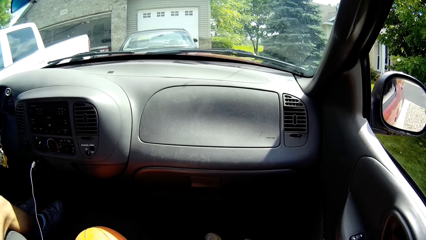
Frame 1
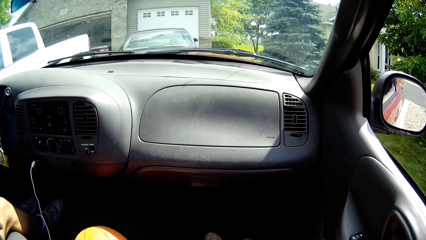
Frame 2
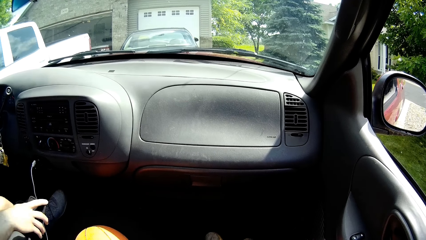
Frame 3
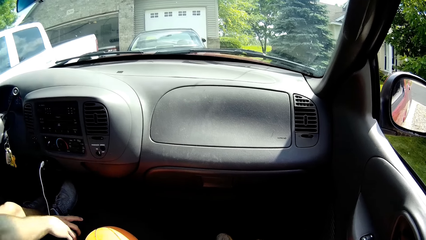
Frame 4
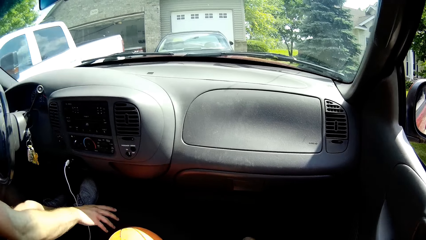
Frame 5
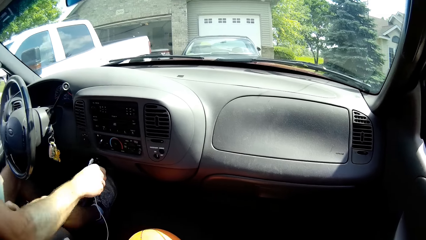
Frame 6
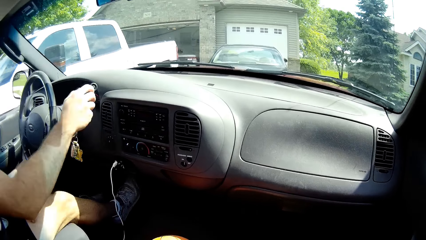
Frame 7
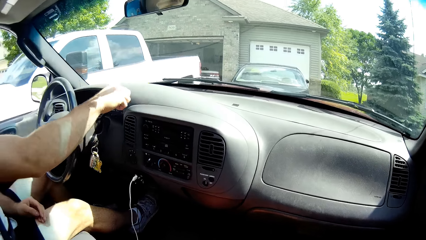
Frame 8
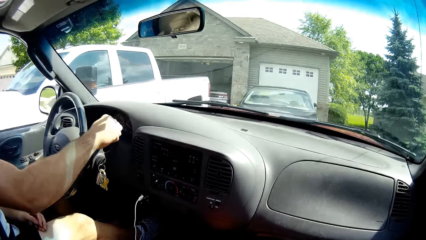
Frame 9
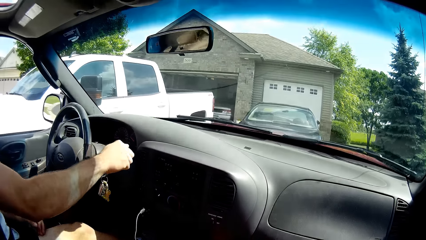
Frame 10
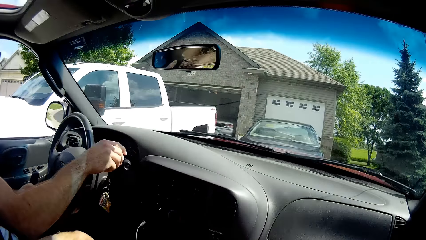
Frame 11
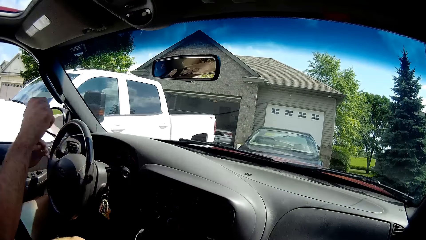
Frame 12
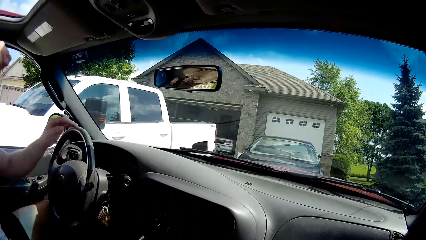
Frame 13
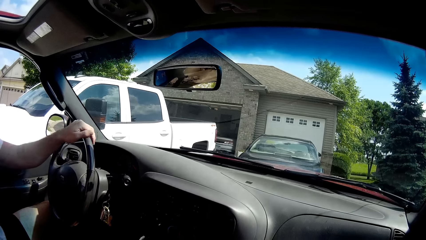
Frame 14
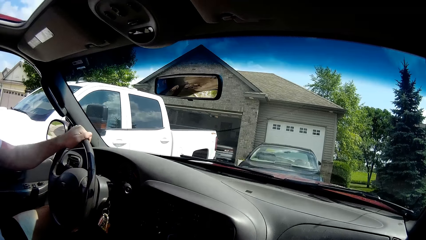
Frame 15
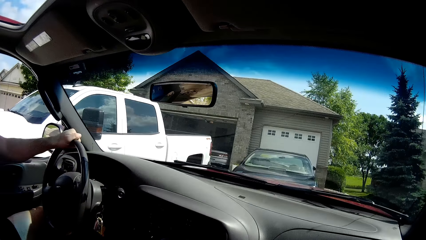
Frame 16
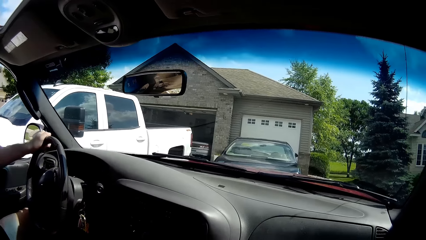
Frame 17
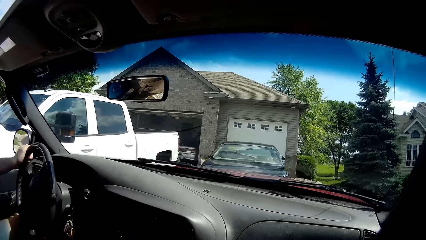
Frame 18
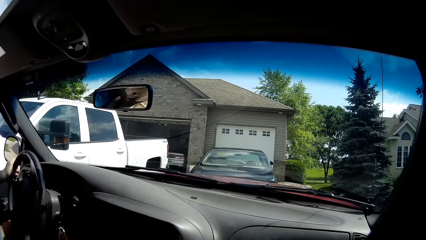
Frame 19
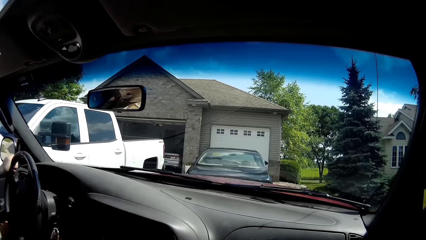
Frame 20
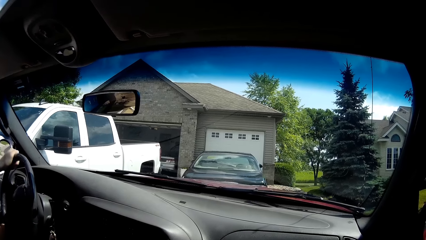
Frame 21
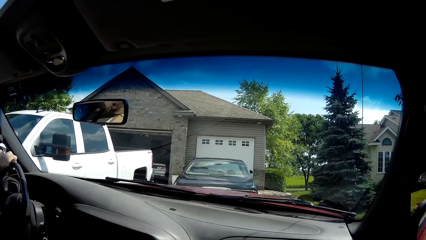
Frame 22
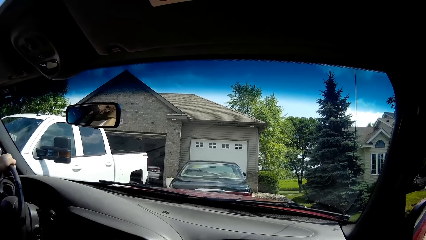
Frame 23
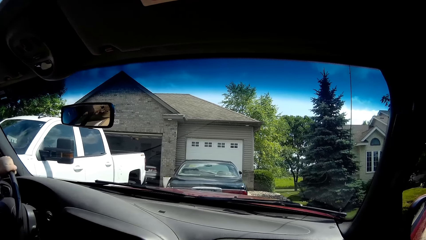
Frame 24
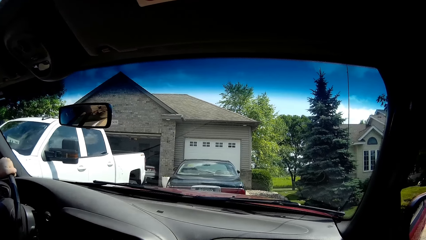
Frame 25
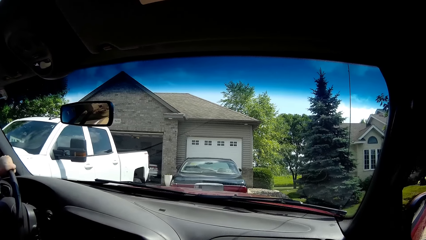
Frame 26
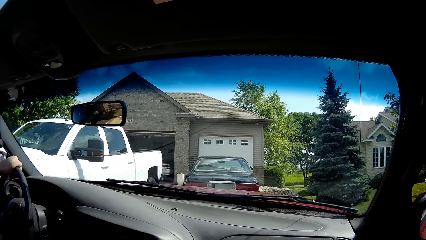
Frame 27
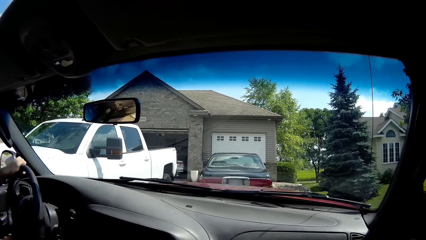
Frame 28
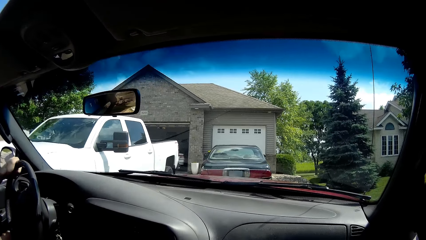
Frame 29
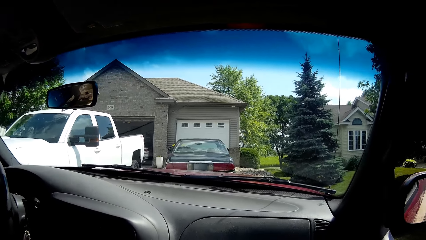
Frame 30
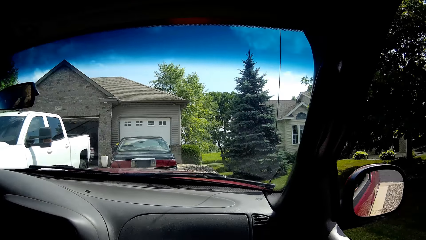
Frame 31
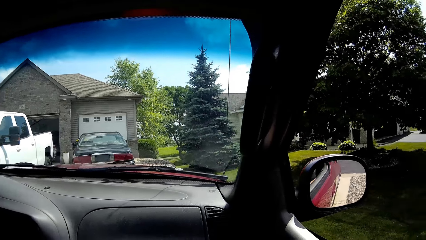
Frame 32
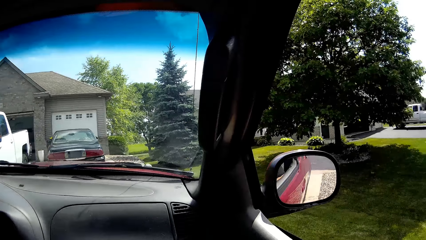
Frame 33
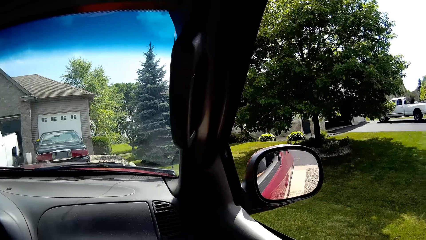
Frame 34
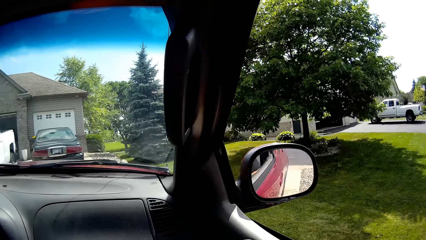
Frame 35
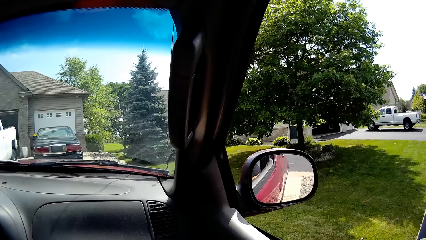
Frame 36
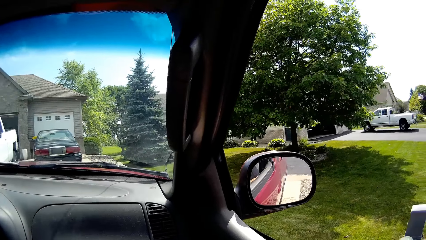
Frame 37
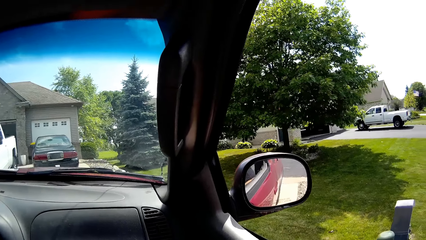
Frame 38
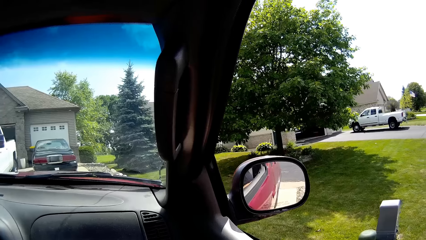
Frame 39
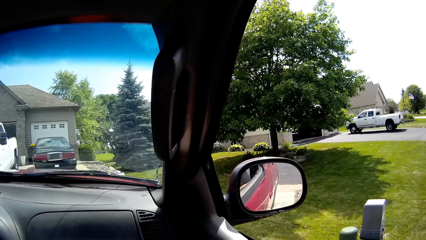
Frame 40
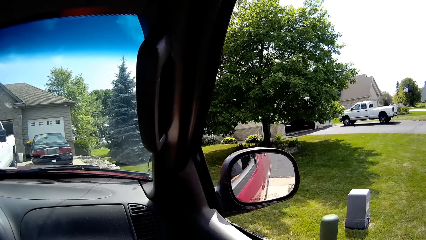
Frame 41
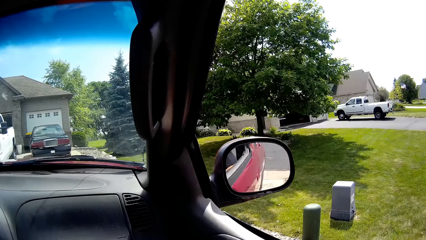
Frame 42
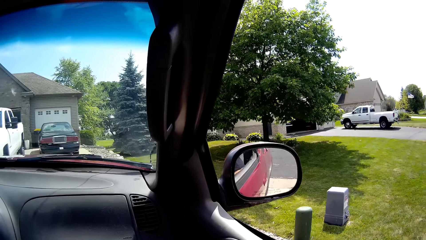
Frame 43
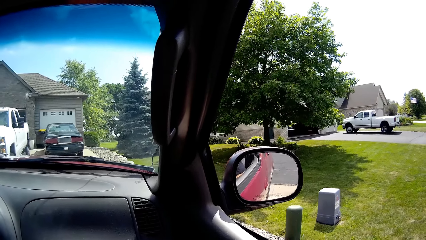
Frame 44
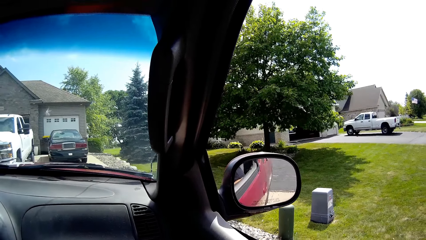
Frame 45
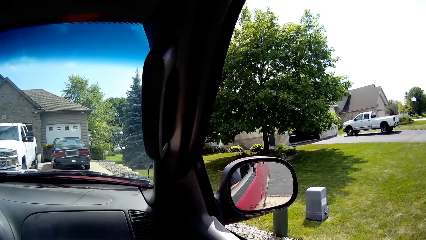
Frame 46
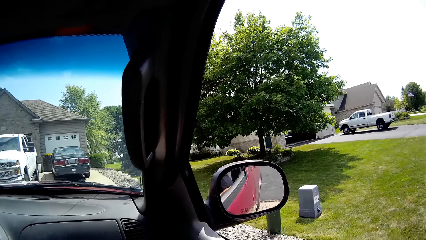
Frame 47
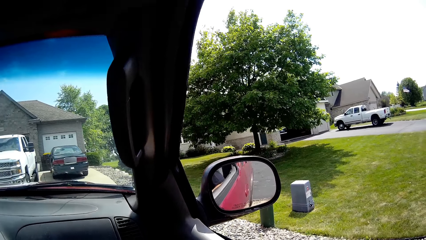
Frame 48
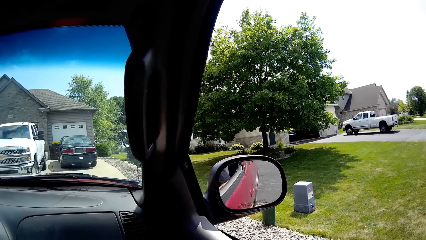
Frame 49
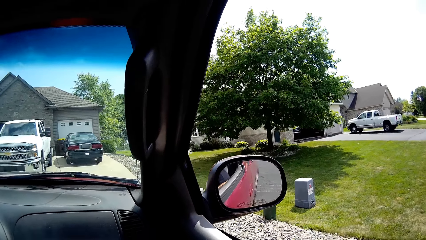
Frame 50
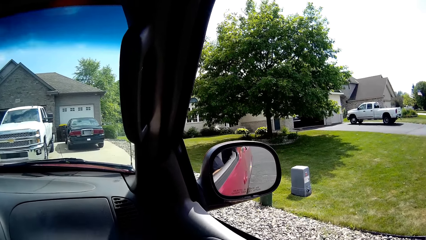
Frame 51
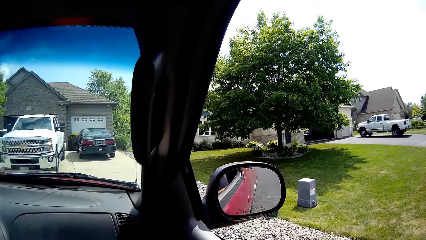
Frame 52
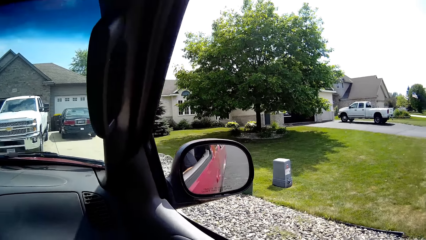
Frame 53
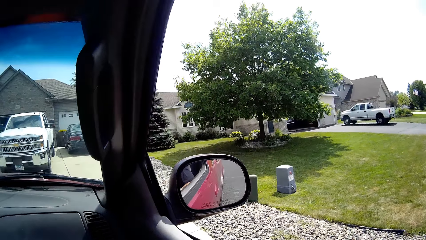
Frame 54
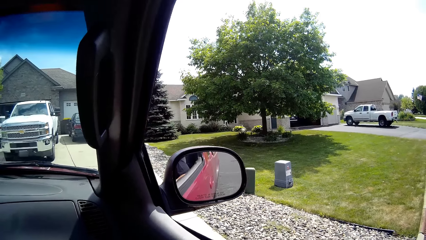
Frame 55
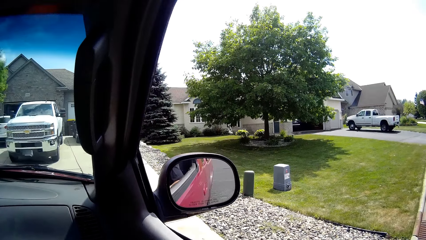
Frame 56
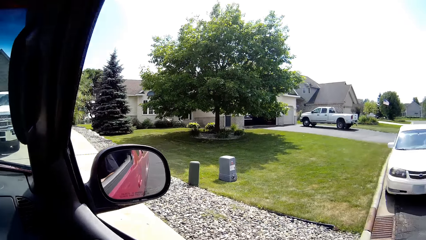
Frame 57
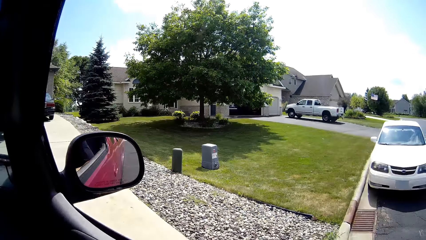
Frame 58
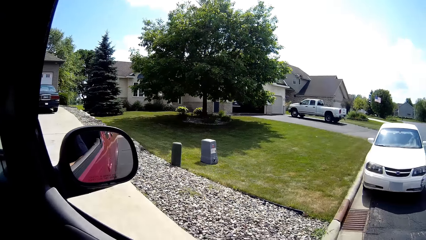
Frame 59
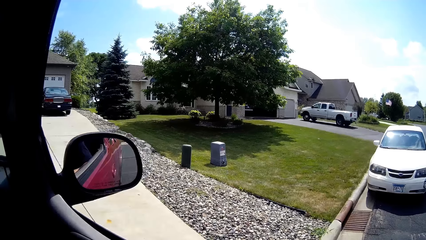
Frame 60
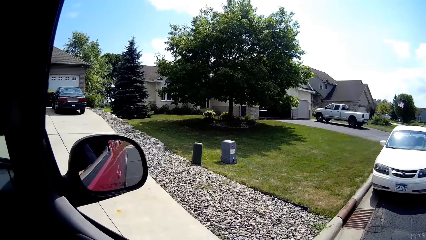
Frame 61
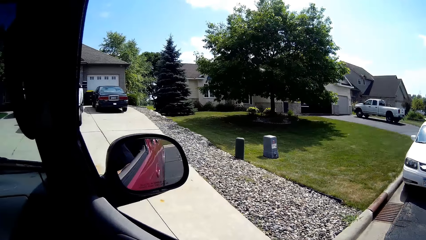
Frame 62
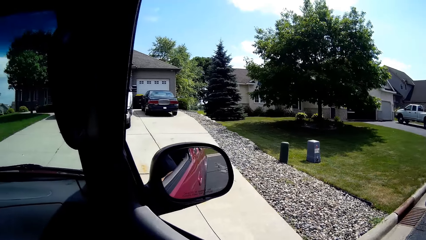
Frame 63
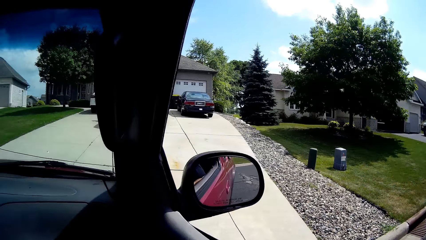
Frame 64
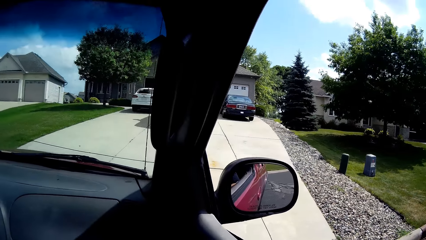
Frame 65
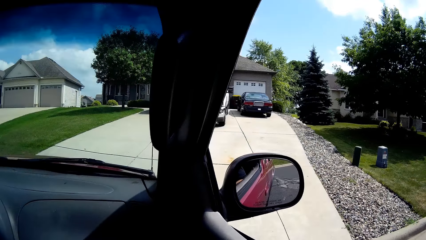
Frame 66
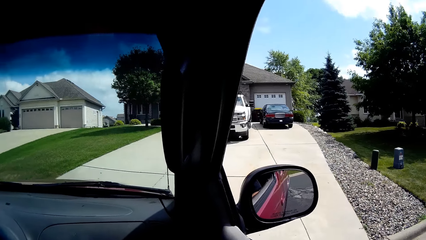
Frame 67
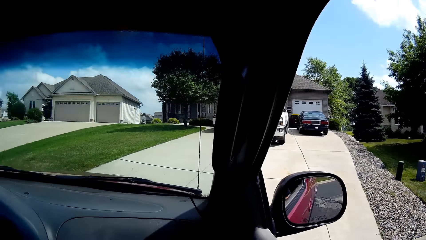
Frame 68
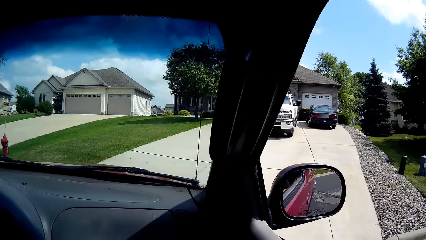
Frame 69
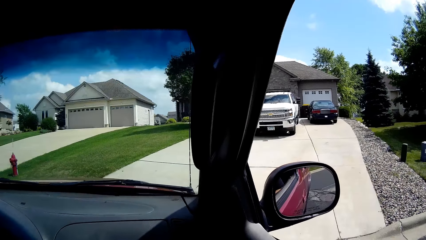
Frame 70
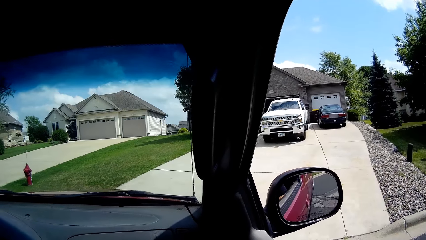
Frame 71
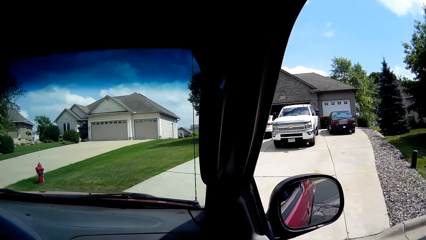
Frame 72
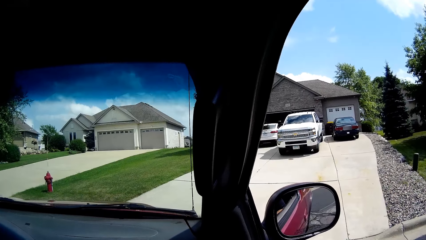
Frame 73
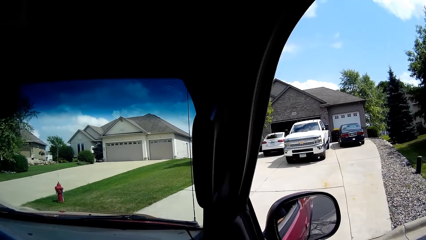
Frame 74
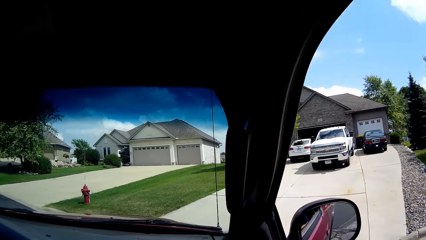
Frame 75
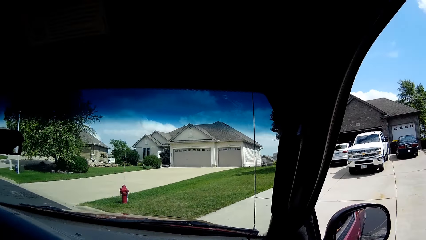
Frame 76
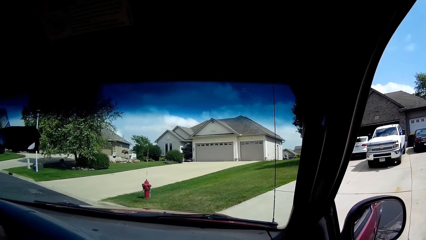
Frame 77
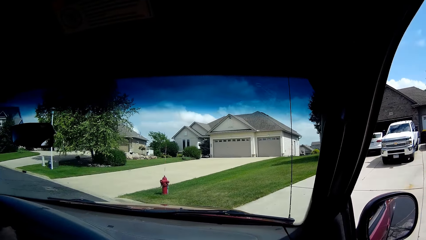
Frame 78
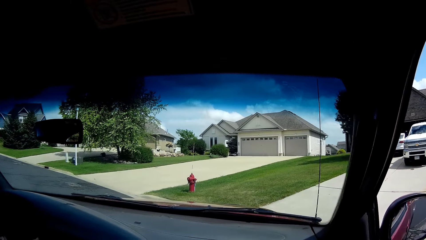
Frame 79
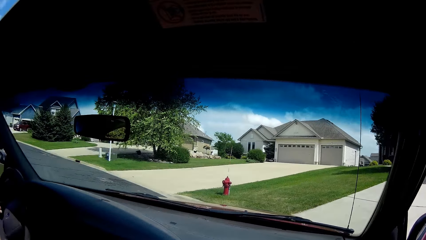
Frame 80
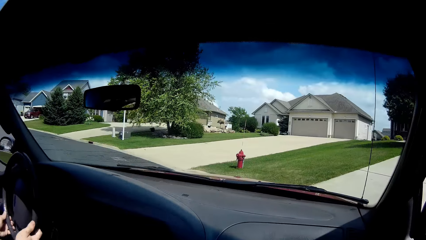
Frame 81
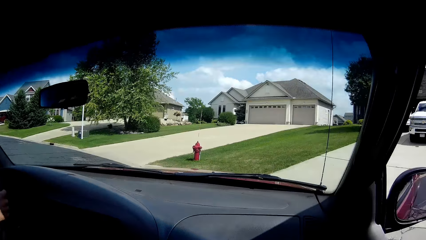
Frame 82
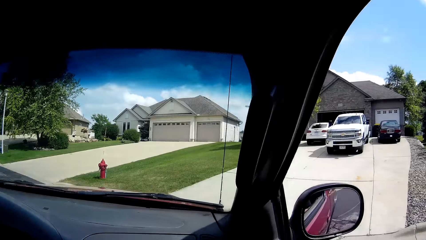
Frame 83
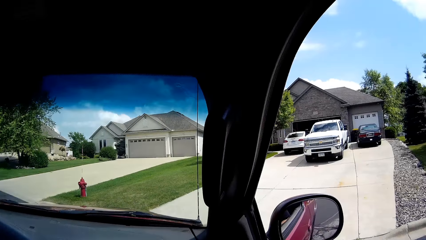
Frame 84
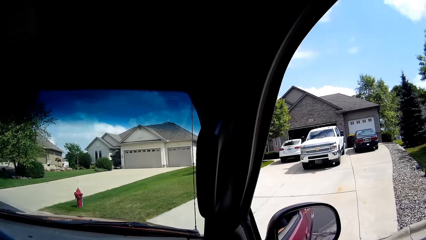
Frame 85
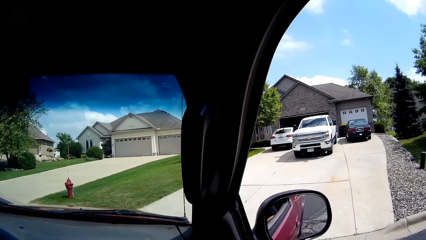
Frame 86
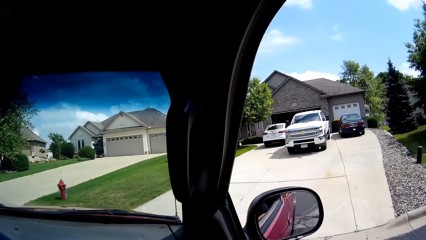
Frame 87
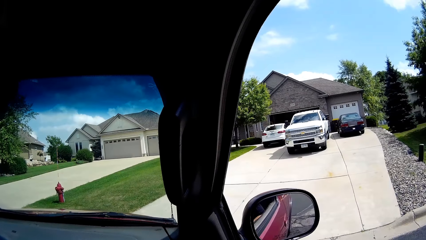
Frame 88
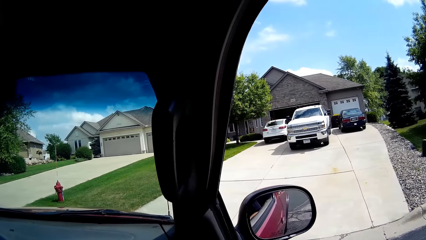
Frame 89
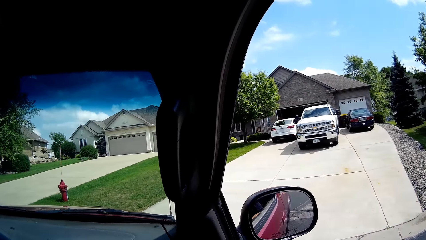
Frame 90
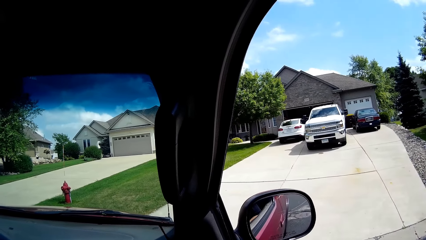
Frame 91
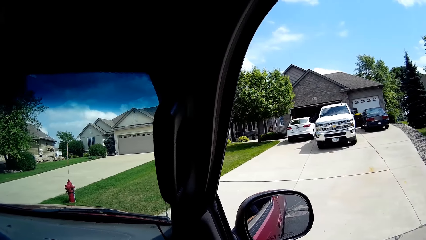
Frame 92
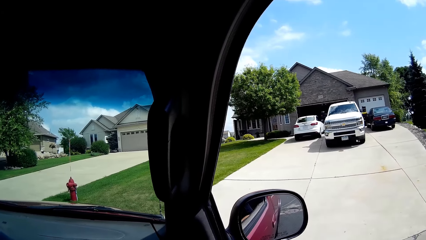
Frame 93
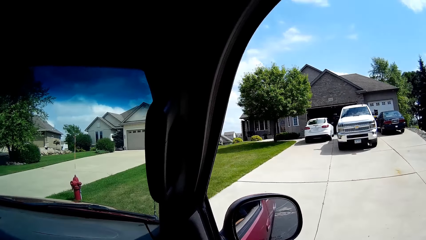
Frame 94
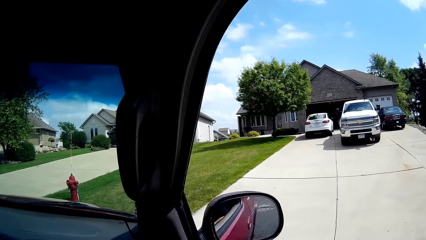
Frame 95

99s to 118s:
A man drives the car. The camera wearer looks around.
